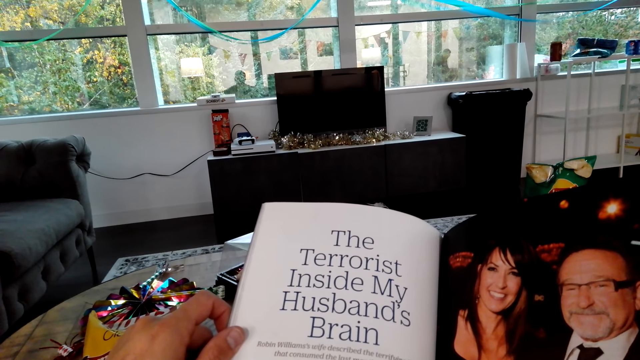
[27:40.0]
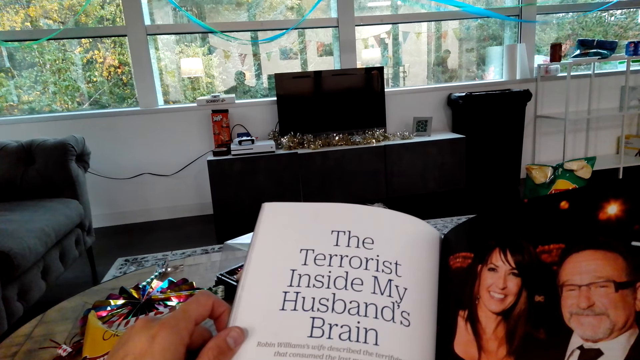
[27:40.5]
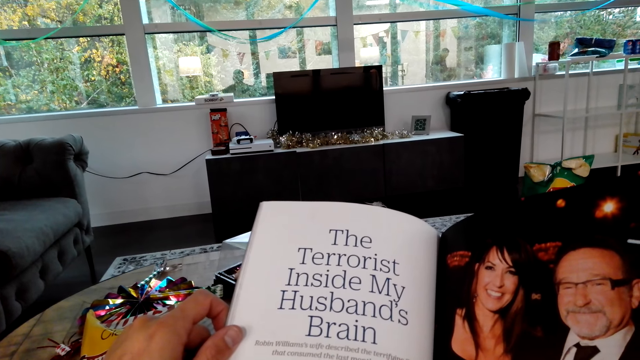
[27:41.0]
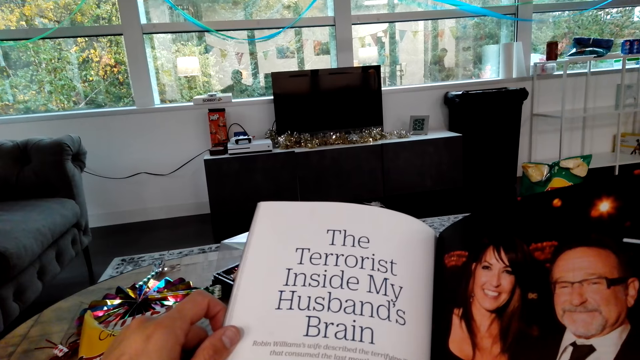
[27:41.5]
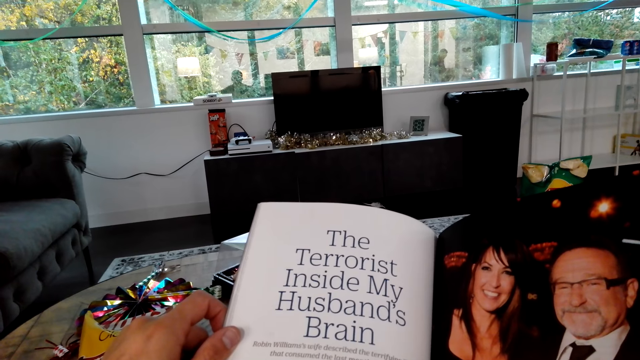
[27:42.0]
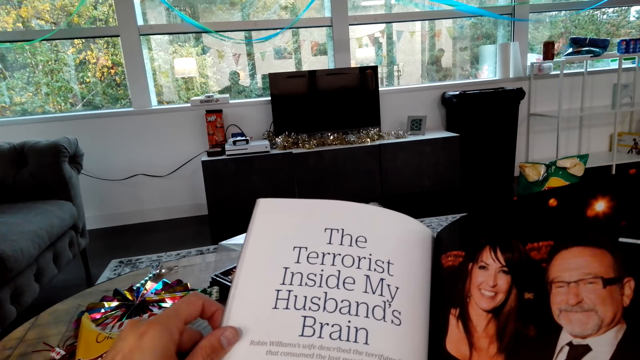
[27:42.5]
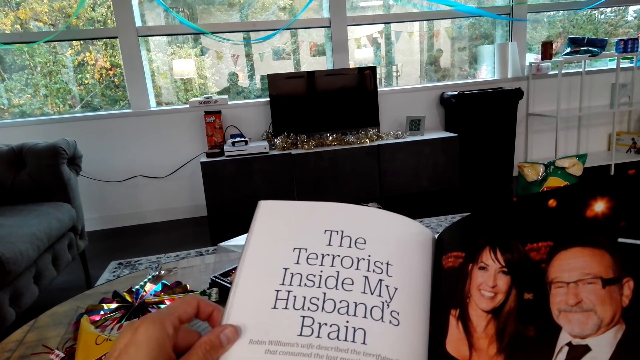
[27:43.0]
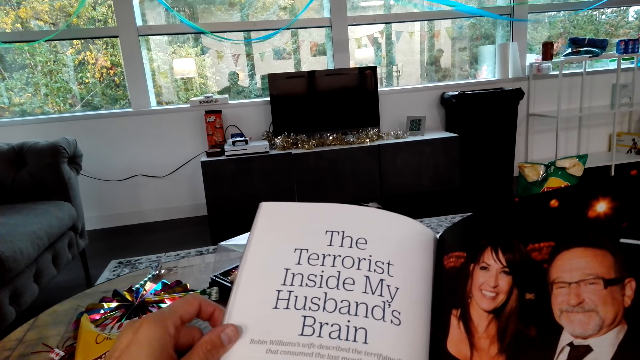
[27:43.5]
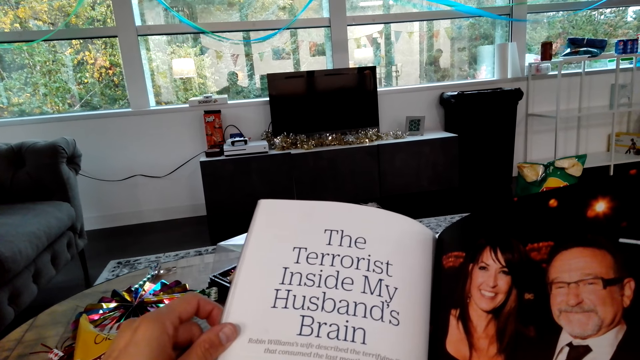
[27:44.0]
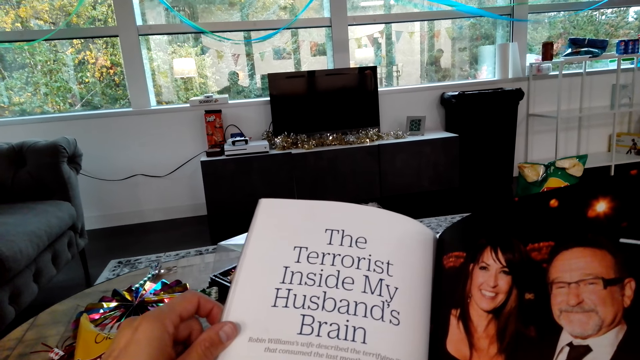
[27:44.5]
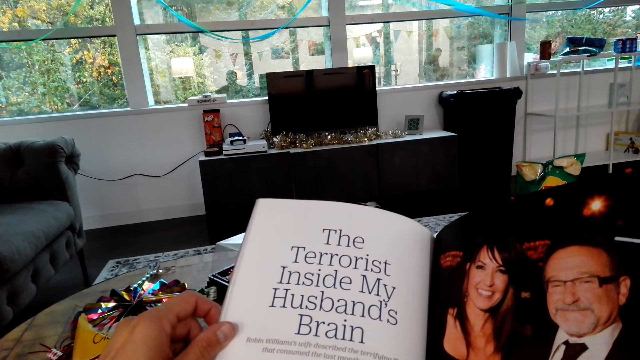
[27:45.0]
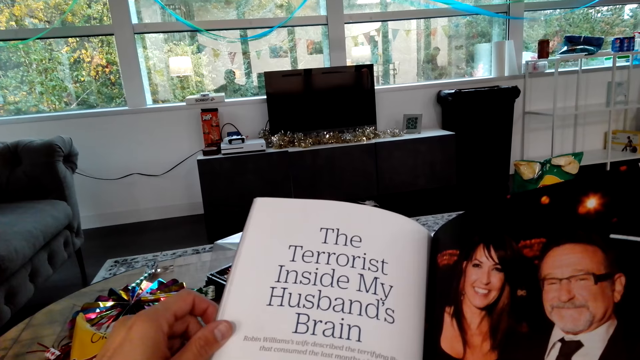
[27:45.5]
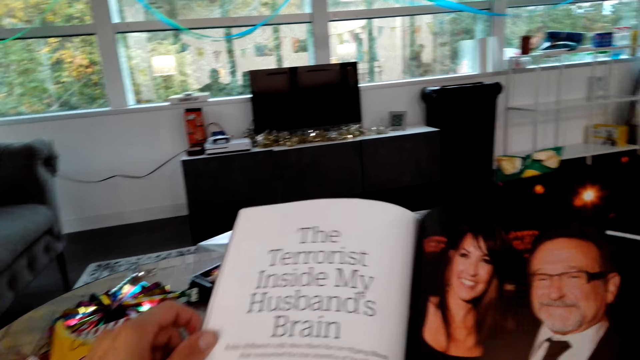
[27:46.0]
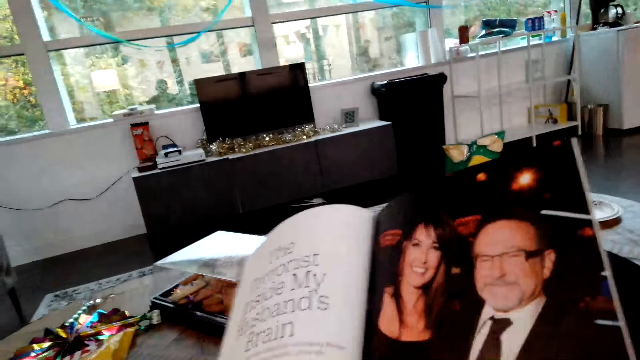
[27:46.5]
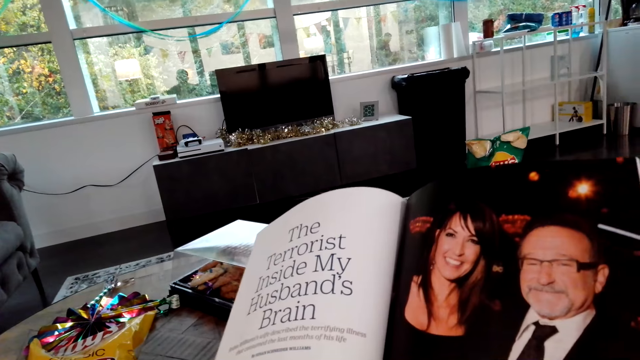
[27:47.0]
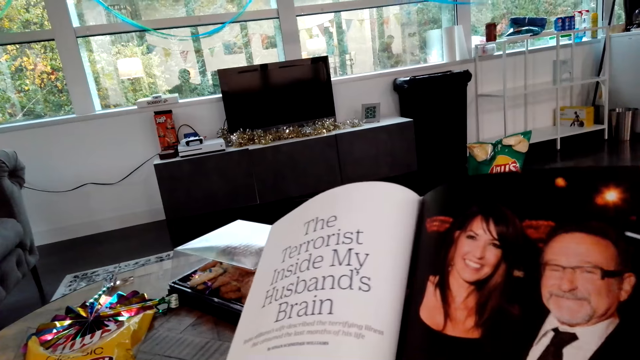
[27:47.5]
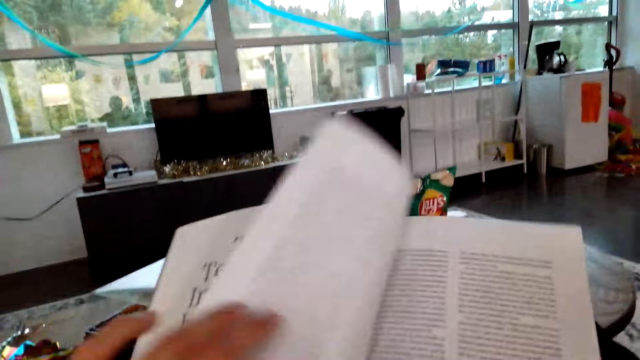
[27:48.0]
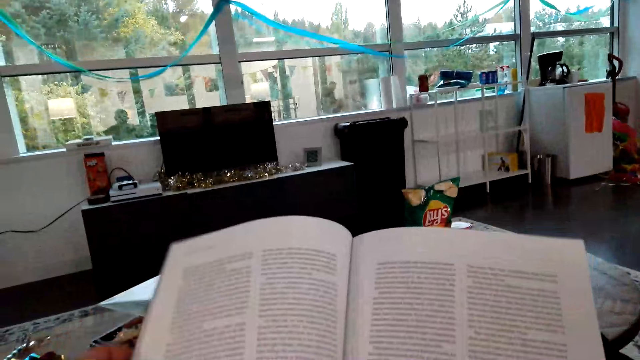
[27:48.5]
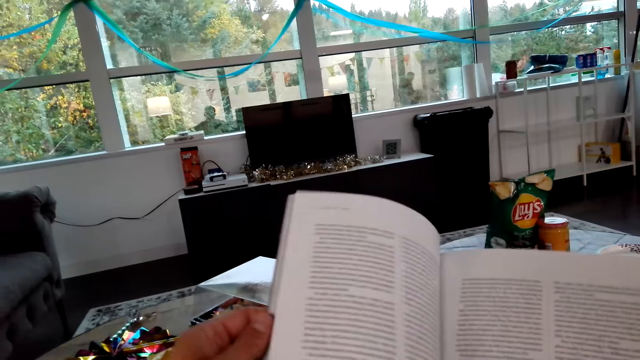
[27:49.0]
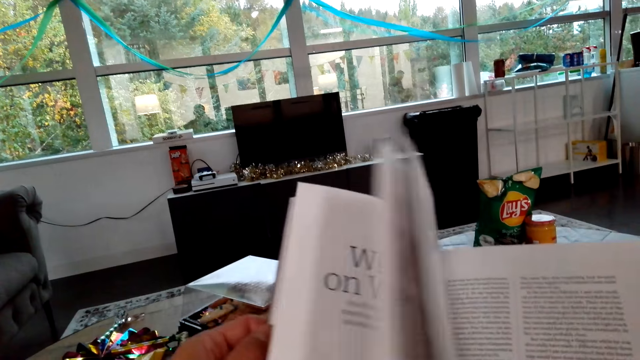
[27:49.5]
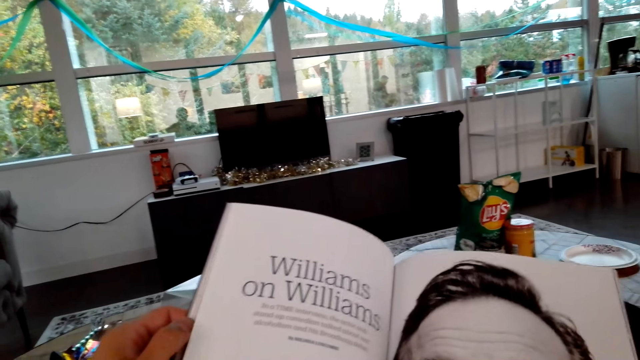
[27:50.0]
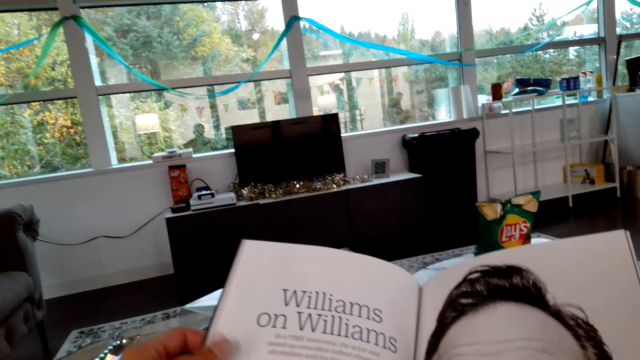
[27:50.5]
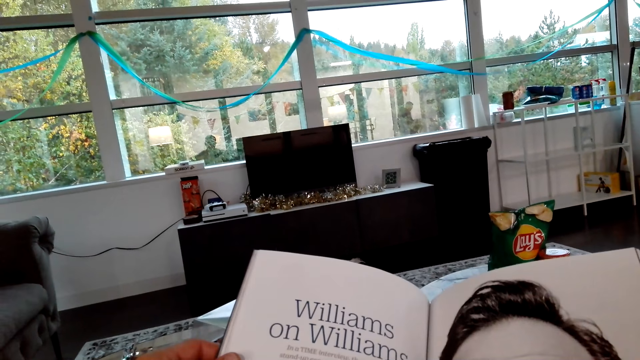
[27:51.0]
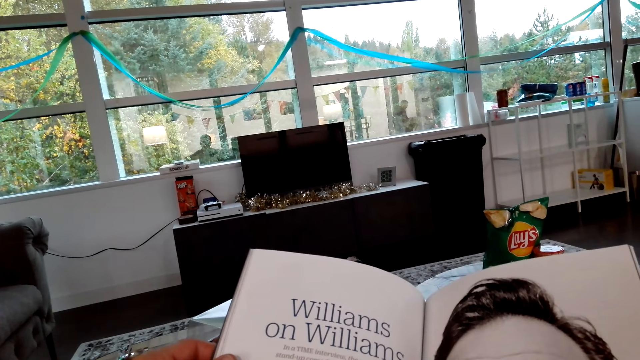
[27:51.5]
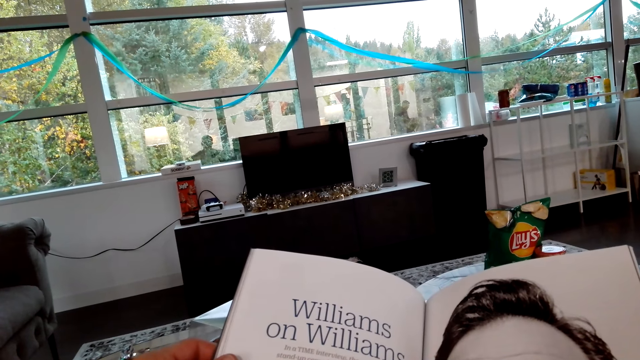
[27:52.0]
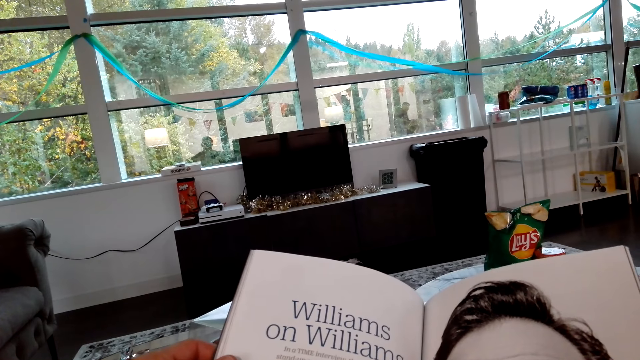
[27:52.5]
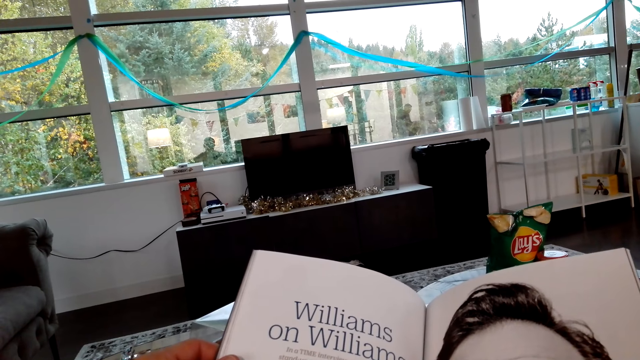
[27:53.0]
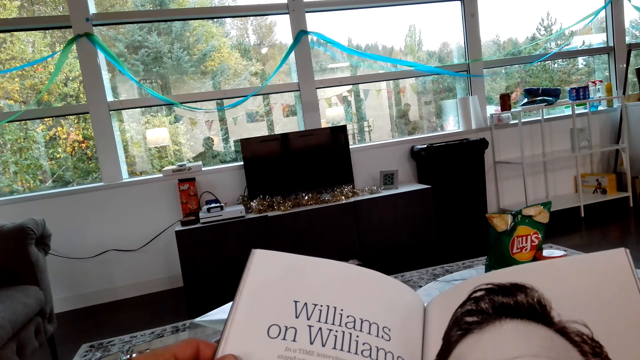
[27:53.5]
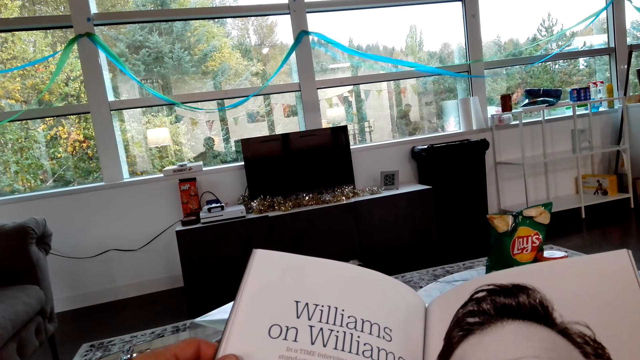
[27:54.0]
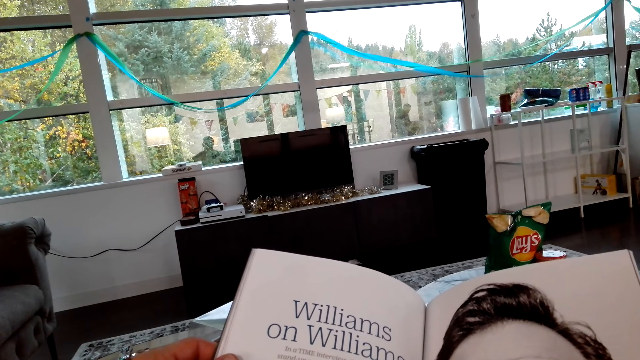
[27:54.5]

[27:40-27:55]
The camera wearer moves his finger. He opens the page of the book. He reads the book. He opens the pages of the book. He reads the book.

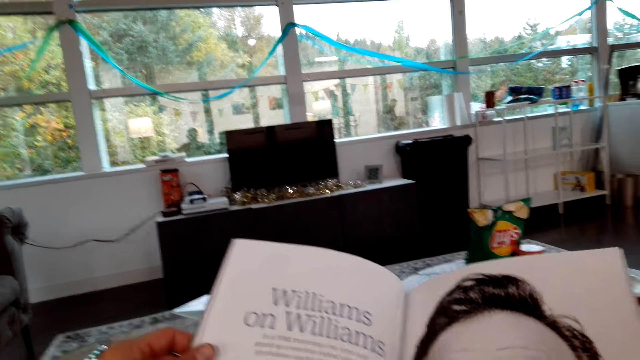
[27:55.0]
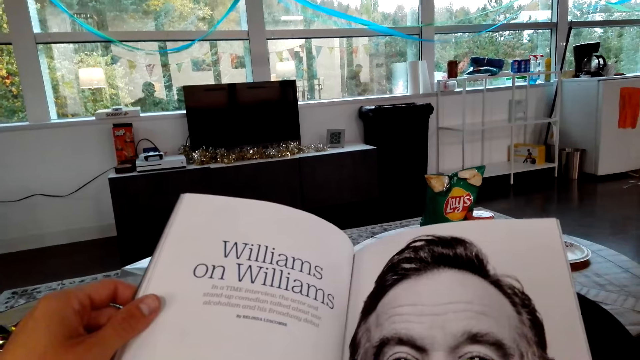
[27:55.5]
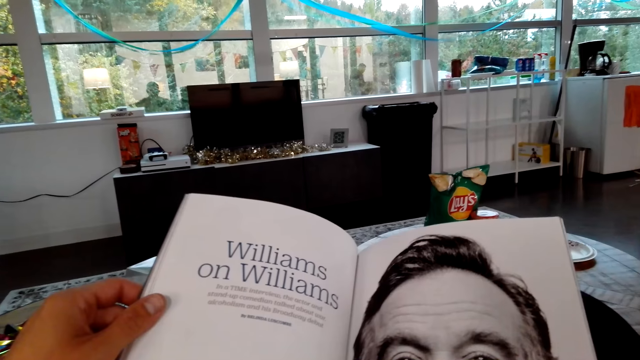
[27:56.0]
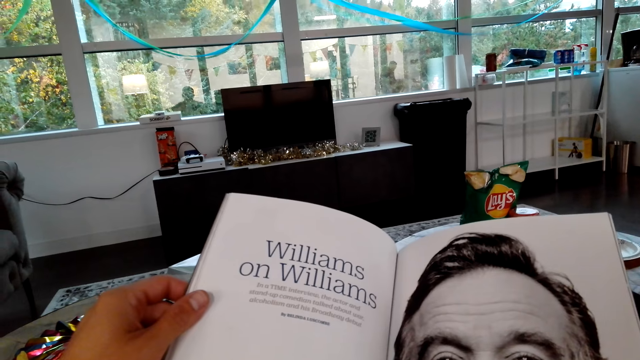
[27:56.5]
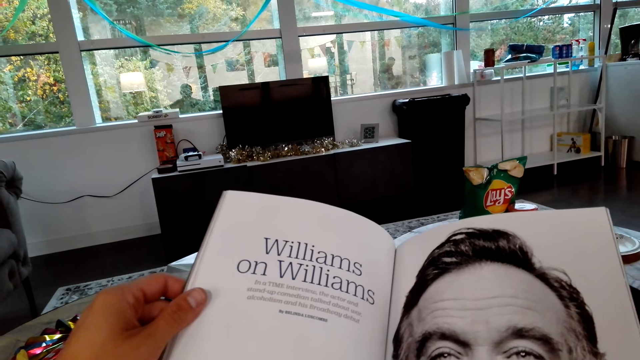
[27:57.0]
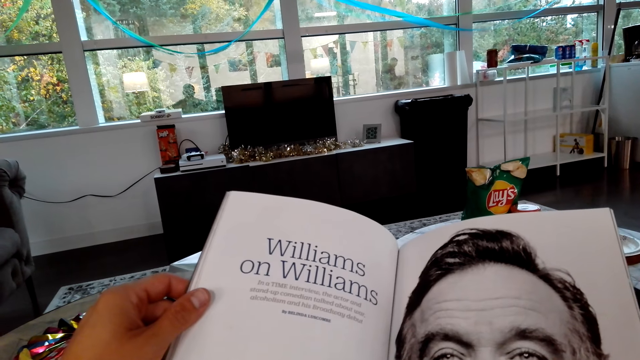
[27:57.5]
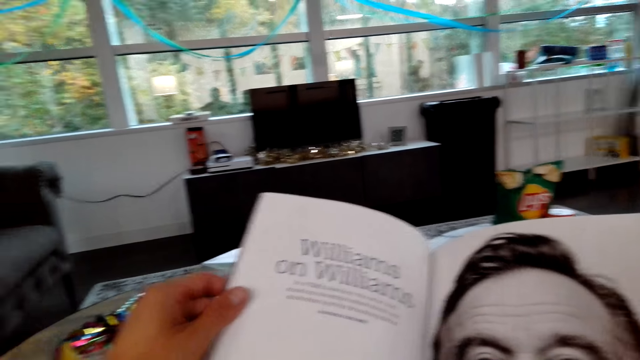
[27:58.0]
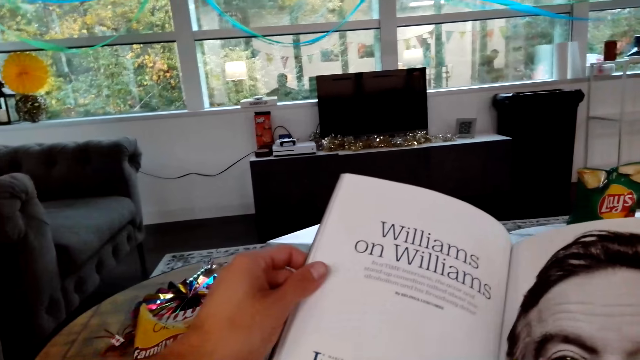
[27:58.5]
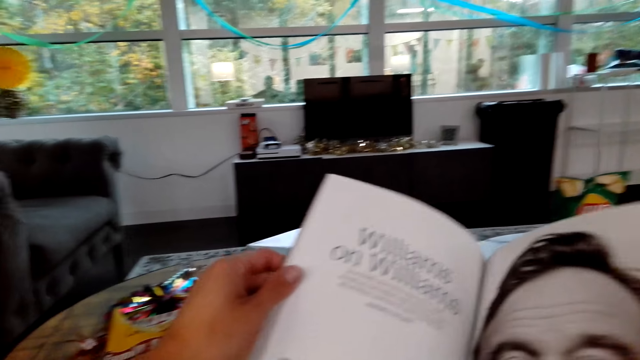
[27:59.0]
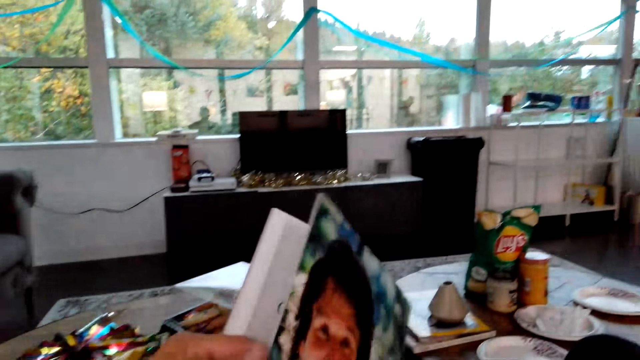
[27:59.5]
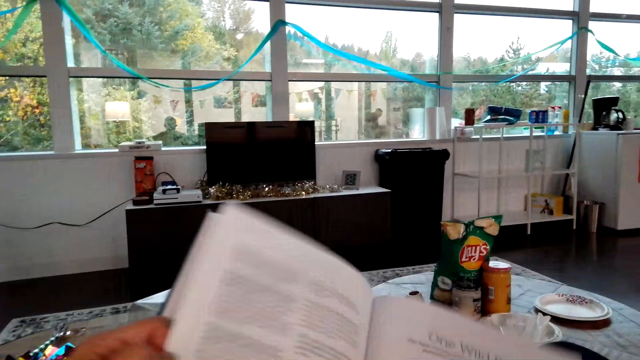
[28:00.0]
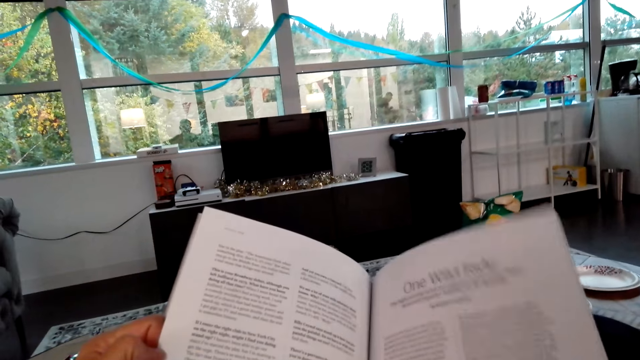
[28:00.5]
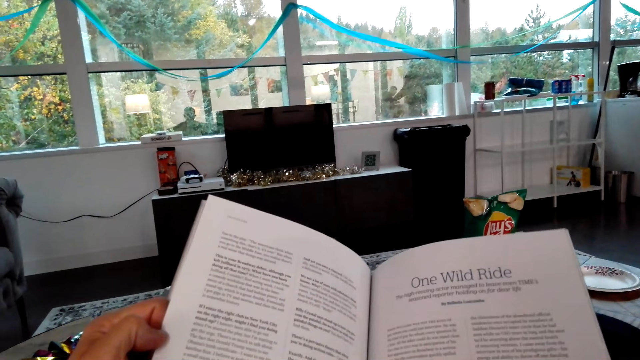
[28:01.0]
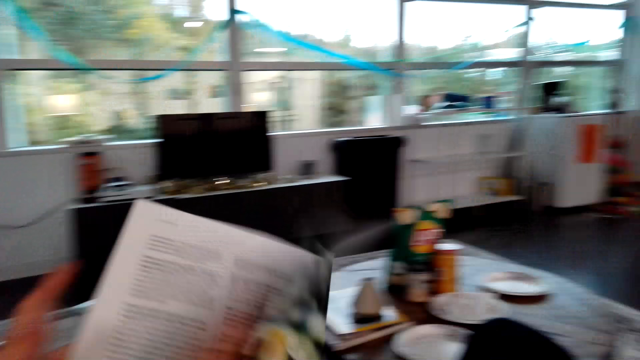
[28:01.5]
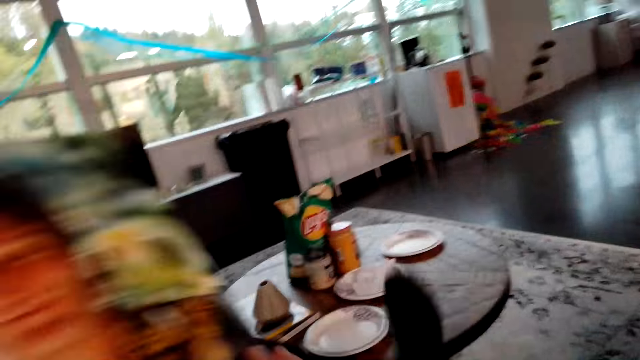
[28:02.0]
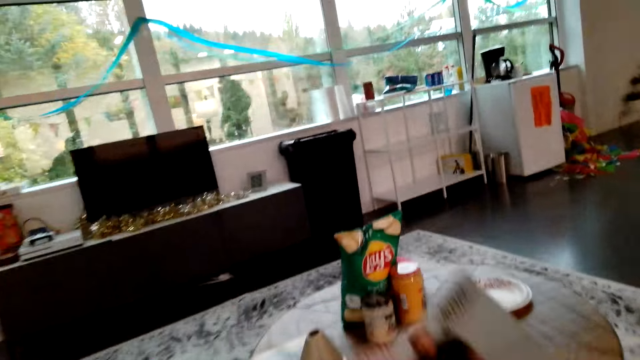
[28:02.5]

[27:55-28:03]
The camera wearer talks to a person. They close the book. They open the pages of the book. They read the book. They close the book.
